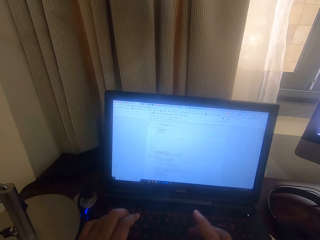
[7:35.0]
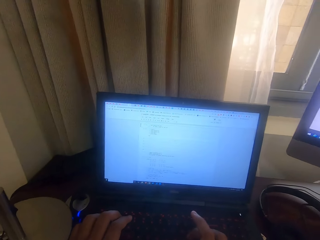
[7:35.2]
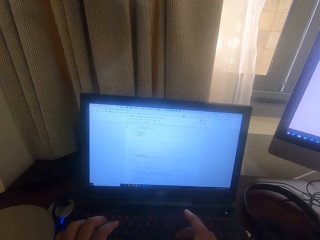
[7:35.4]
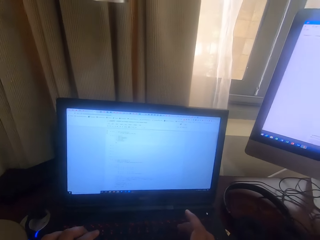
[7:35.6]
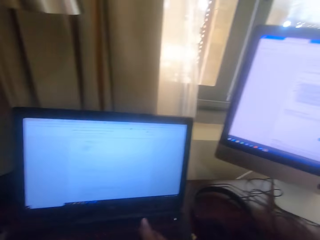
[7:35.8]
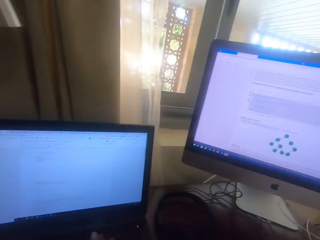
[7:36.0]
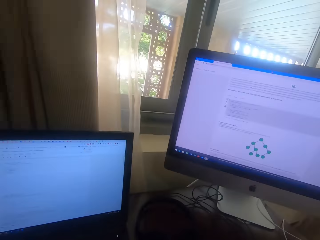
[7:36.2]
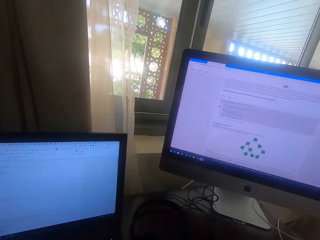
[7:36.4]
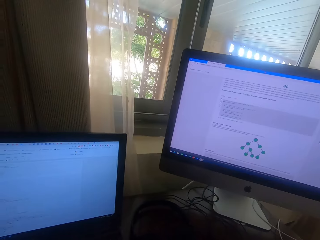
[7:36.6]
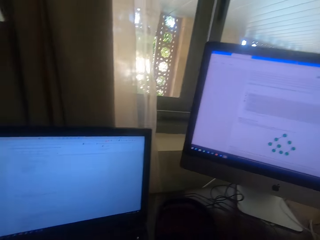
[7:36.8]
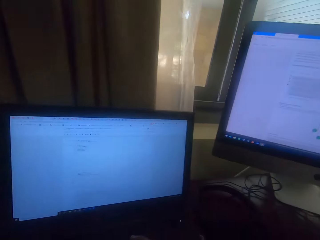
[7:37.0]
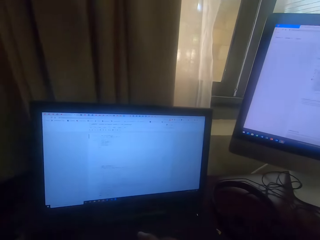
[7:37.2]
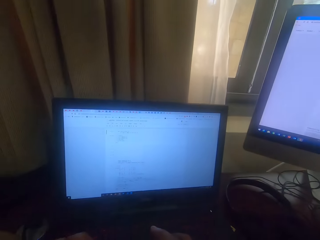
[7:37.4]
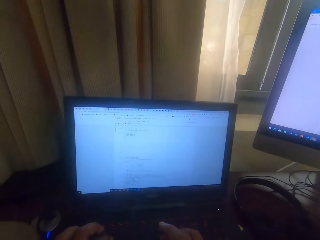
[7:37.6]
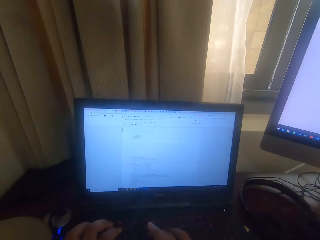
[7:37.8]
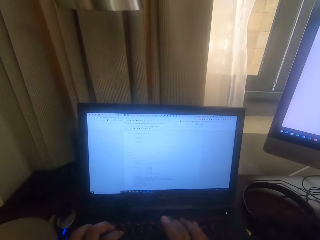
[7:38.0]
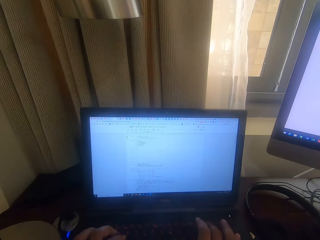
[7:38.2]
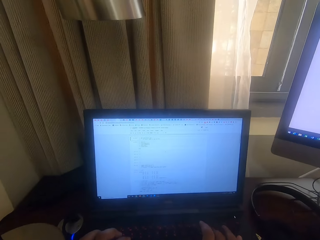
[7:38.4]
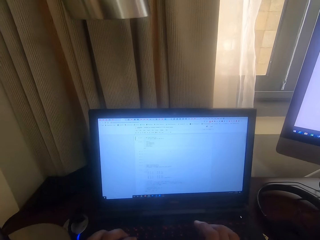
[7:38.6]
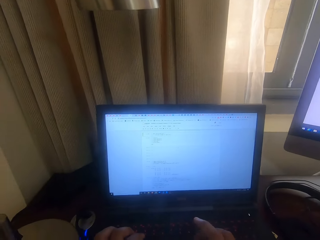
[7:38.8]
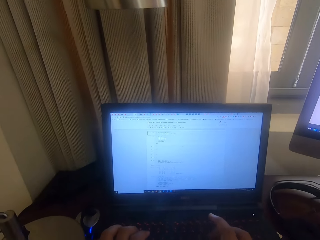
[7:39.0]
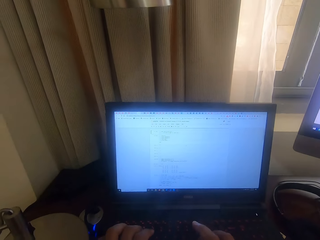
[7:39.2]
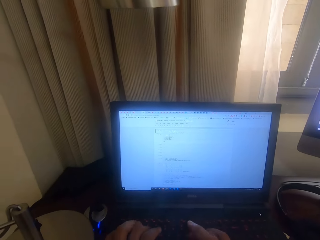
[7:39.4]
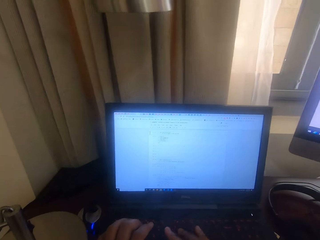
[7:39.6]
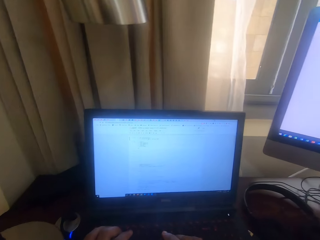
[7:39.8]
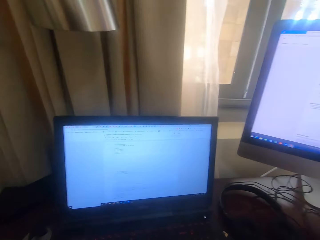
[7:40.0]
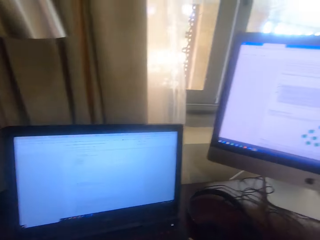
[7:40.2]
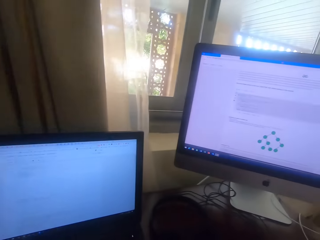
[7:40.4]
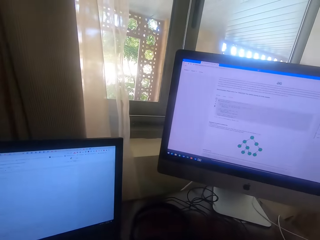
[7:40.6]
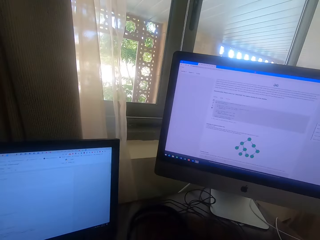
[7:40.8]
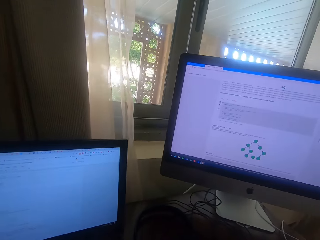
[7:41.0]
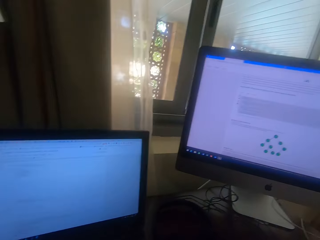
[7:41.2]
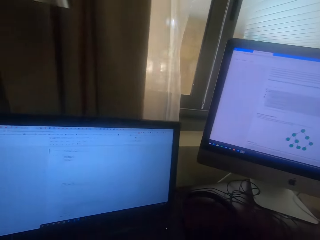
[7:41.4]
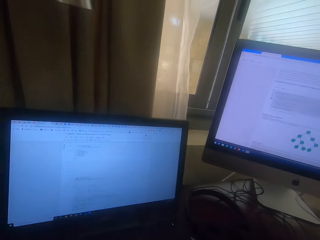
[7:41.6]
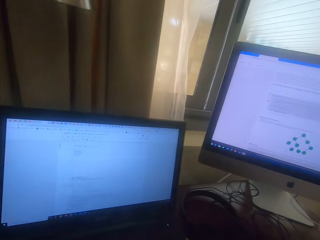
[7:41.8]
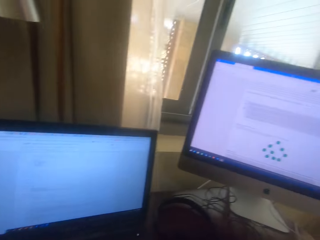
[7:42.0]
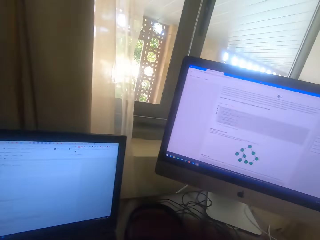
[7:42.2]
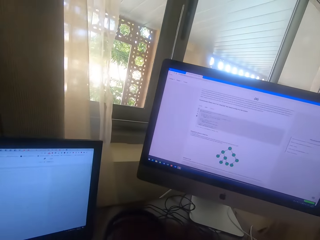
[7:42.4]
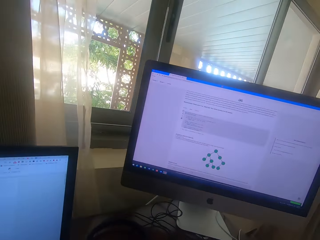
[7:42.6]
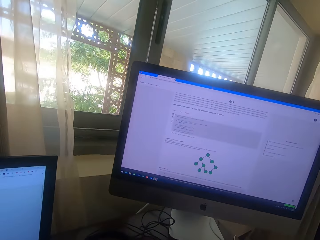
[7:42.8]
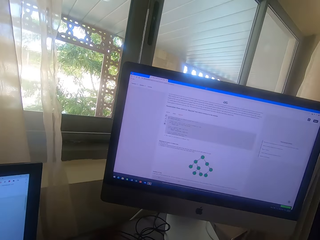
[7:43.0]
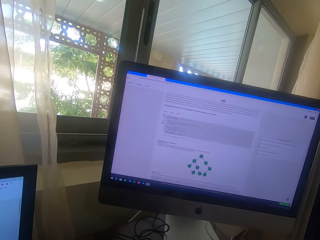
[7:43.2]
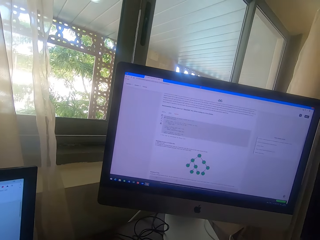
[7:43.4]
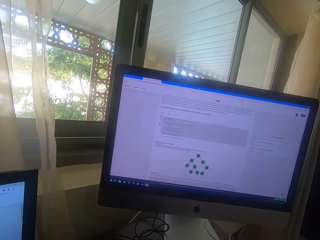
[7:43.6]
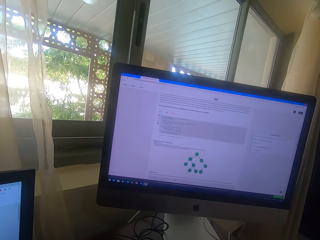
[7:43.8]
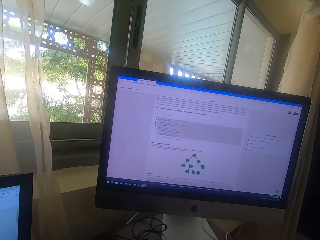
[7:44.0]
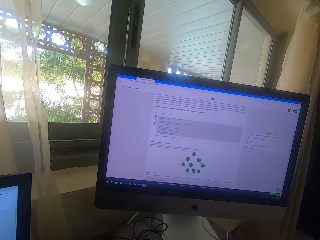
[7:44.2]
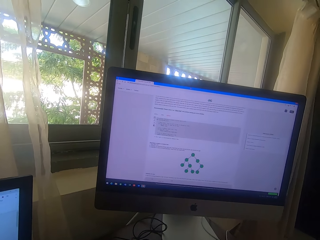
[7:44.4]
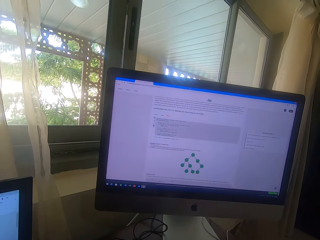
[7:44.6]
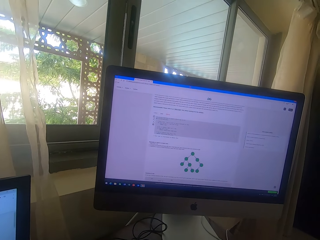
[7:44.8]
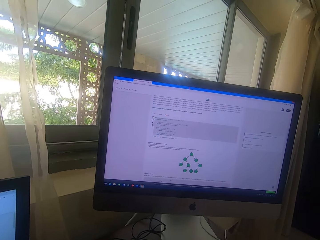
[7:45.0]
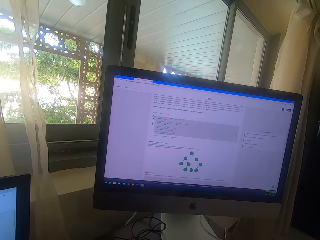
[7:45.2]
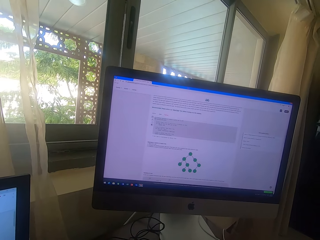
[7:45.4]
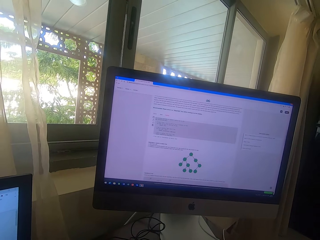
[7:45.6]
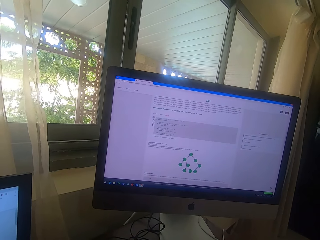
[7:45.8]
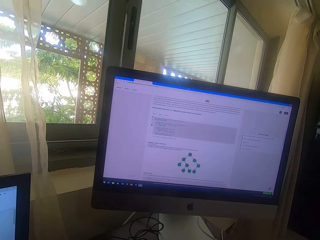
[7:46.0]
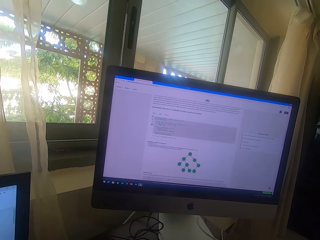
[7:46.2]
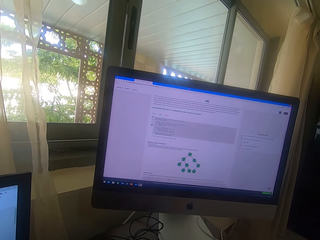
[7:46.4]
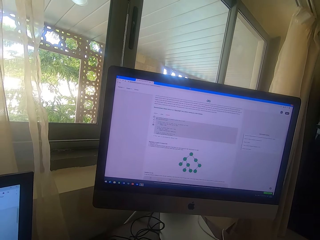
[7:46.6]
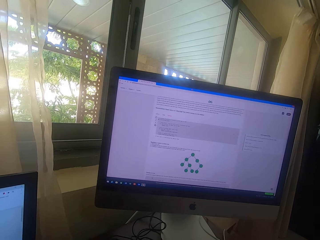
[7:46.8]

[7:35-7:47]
The camera wearer stares on the big desktop. They stare at the small desktop. They type on the keyboard. They stare on the big desktop.

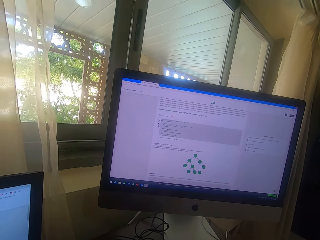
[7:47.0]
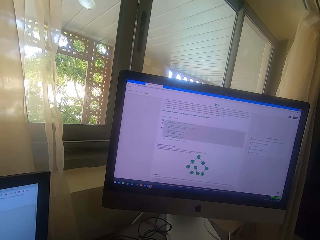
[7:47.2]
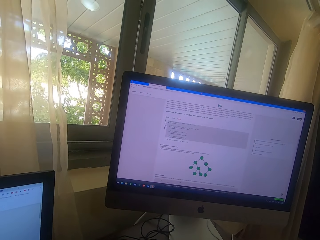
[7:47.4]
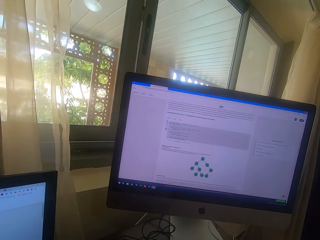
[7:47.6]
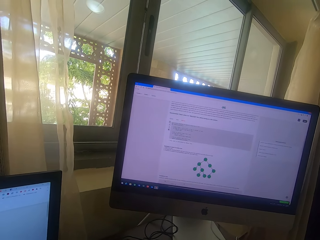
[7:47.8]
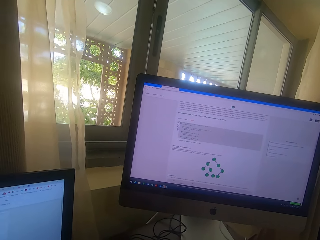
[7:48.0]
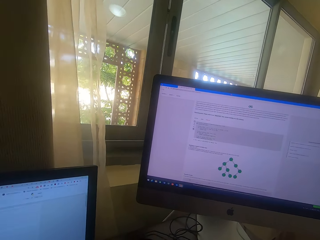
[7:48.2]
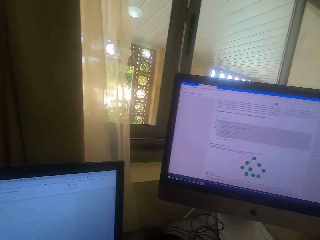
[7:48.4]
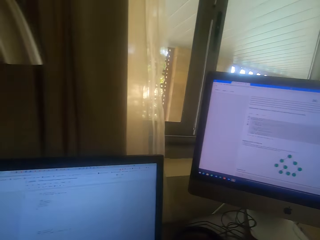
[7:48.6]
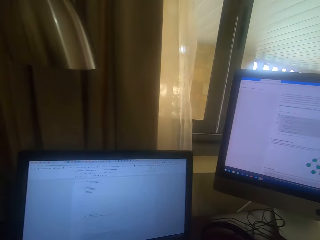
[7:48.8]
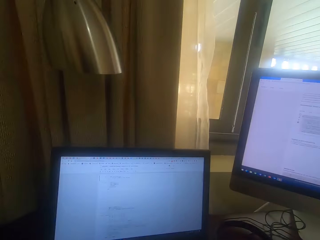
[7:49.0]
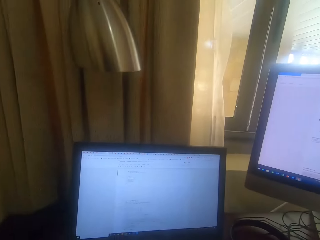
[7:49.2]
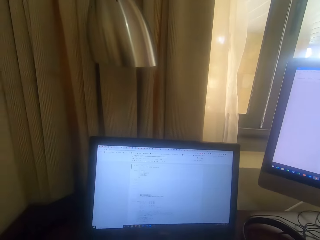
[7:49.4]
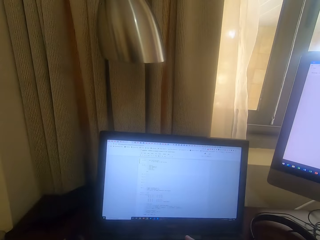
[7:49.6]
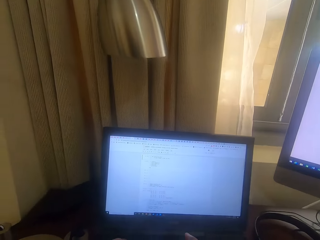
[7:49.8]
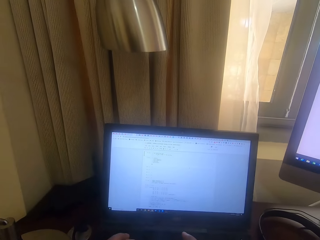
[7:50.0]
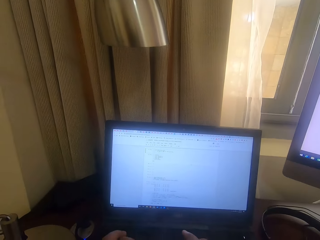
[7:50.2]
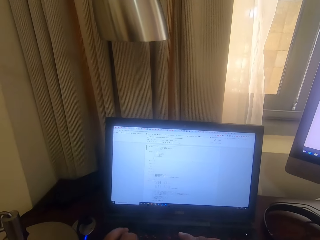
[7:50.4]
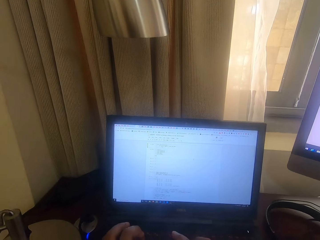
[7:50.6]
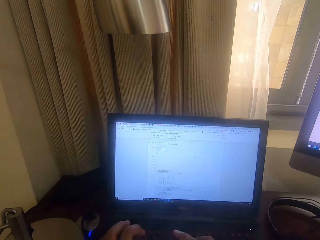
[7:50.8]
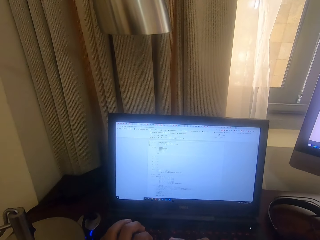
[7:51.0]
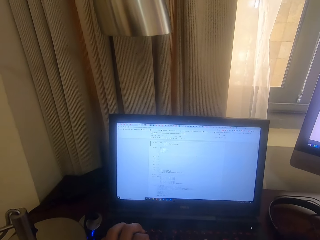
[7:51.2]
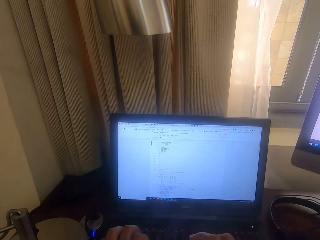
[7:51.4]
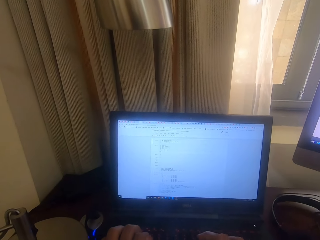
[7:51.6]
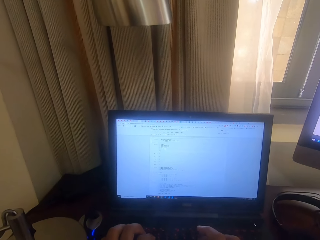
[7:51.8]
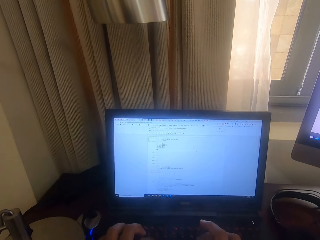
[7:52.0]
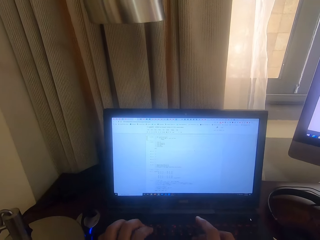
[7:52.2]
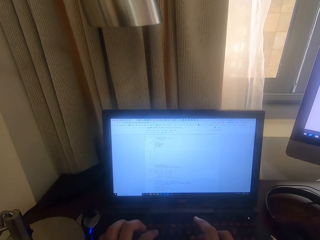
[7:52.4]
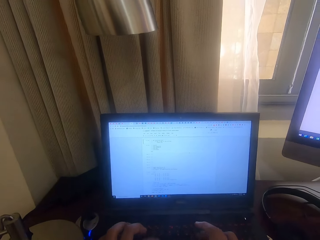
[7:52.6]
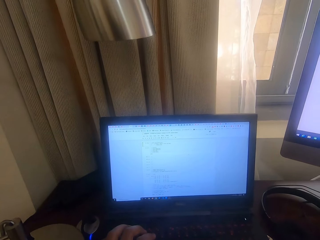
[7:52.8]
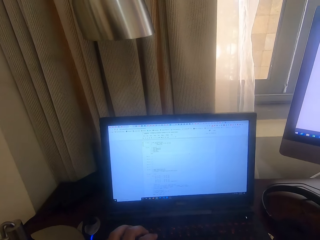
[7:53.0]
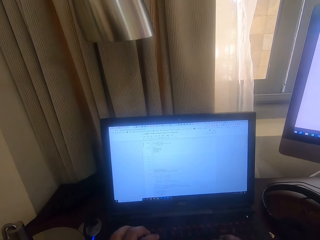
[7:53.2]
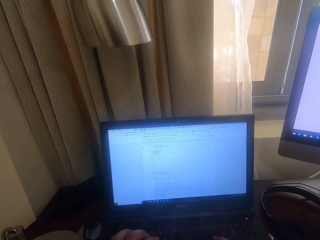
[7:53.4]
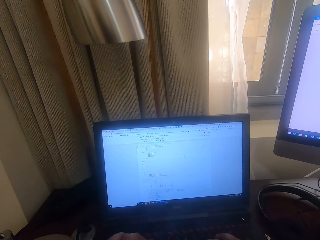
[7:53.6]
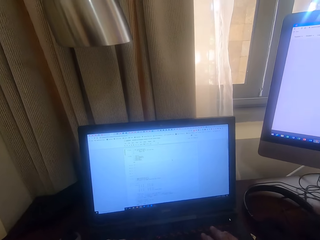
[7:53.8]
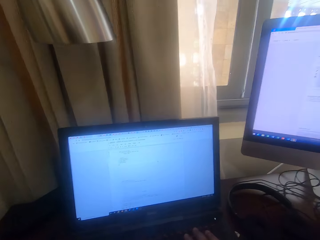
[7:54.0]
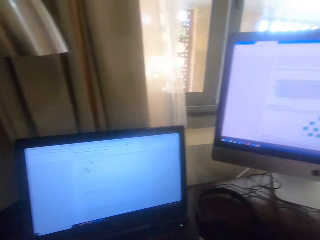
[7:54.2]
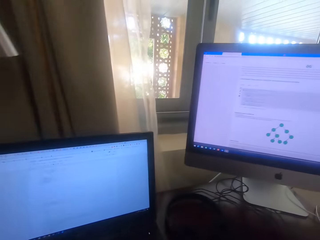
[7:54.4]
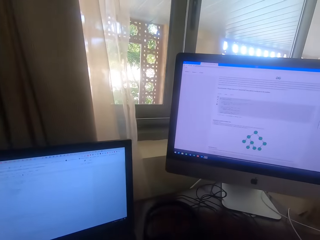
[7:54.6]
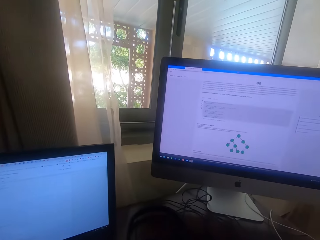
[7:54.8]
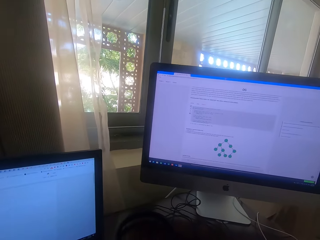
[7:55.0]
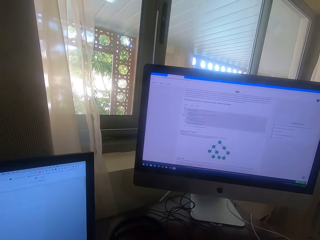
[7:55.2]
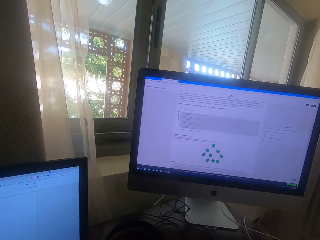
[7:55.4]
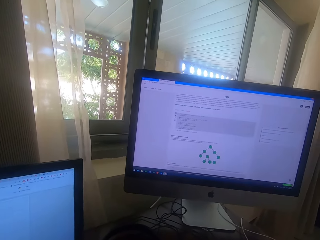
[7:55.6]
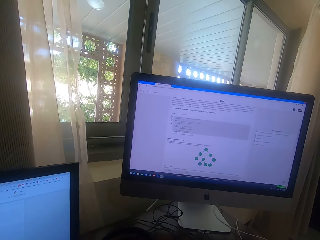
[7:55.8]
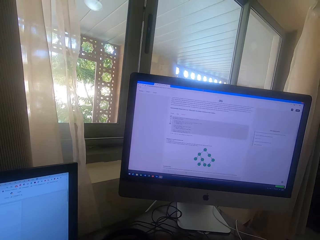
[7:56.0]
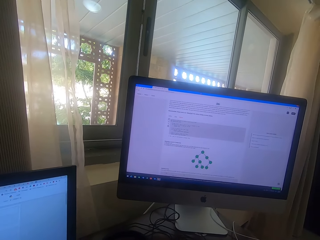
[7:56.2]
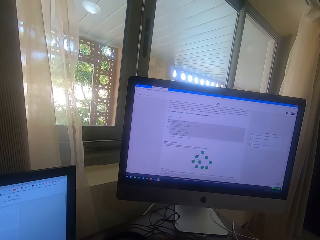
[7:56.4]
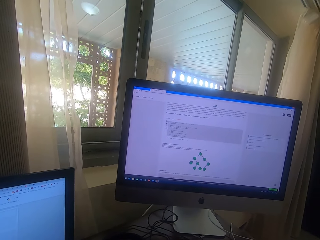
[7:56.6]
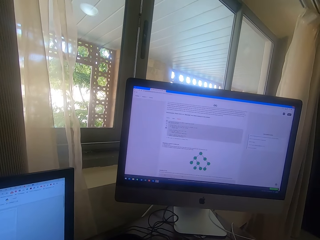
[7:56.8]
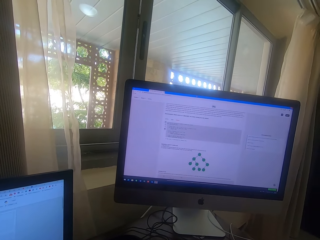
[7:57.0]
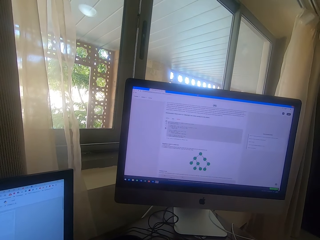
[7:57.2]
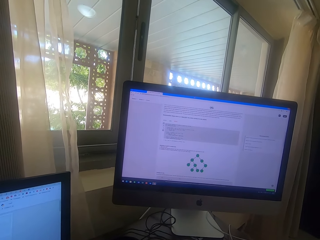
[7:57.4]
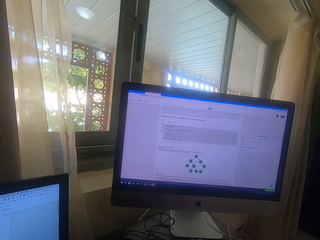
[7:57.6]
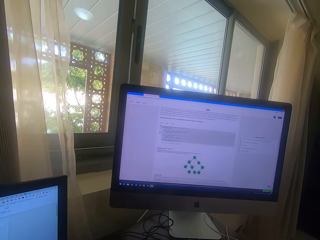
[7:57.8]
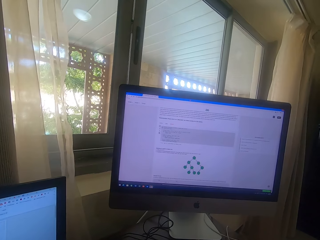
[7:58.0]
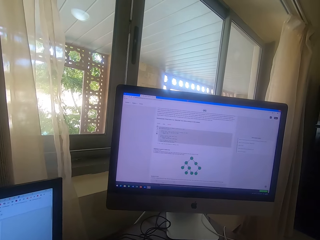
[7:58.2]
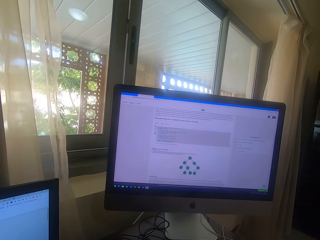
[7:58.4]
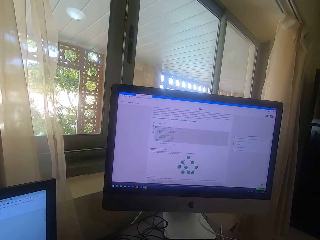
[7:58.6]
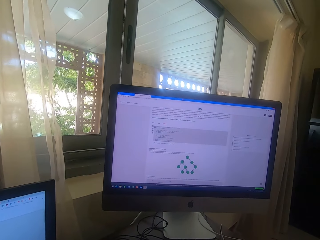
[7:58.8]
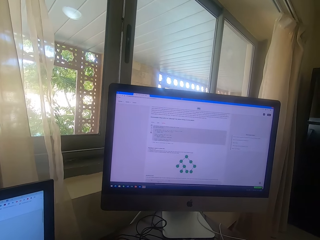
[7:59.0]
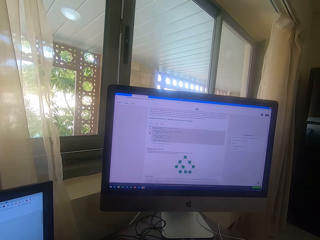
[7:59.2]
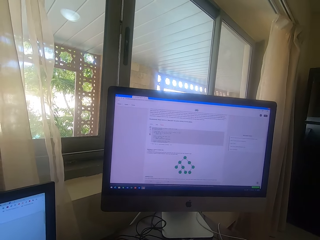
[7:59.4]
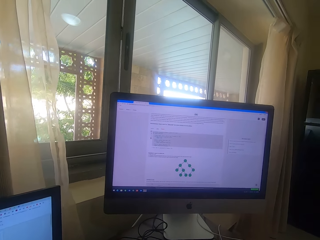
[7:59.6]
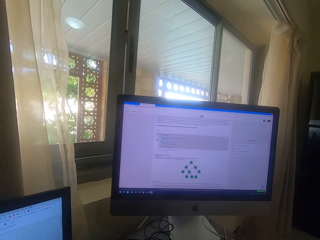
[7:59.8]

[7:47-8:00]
The camera wearer stares at the small desktop. They type on the keyboard. They stare at the big desktop.
